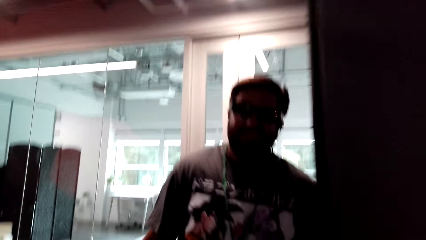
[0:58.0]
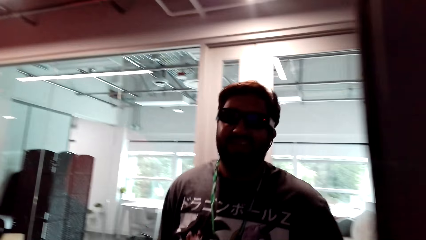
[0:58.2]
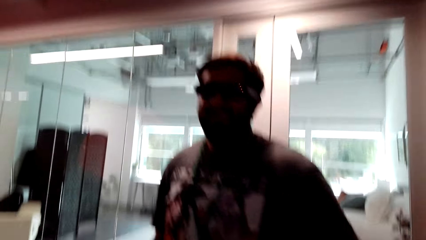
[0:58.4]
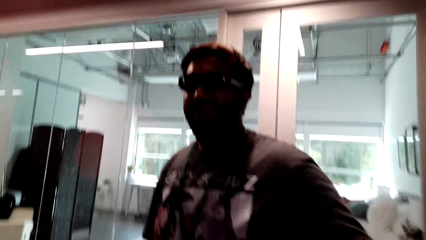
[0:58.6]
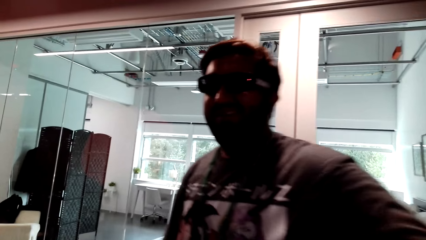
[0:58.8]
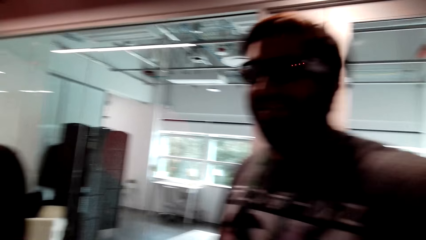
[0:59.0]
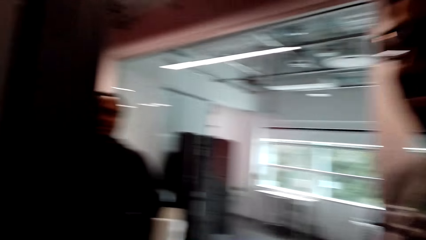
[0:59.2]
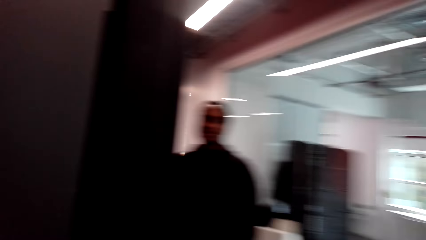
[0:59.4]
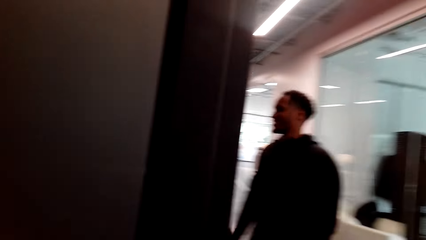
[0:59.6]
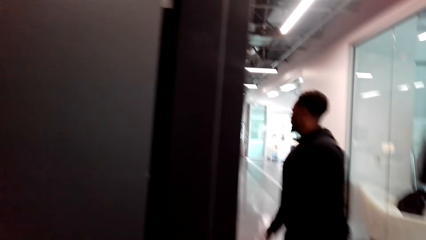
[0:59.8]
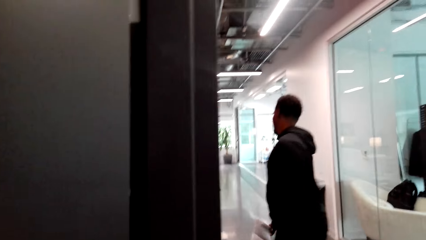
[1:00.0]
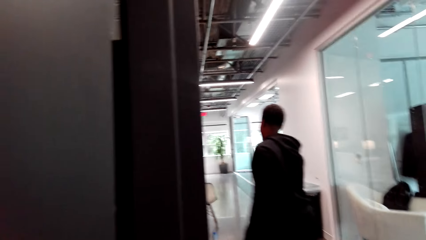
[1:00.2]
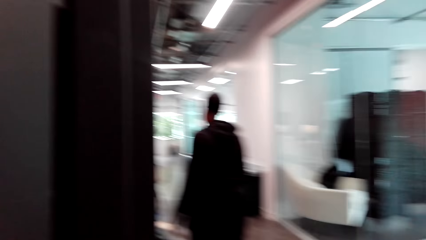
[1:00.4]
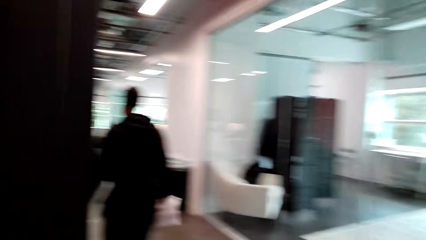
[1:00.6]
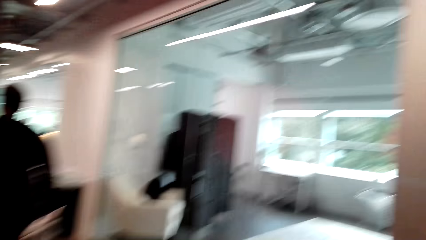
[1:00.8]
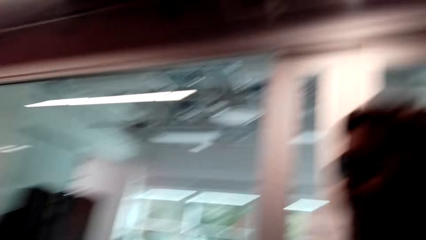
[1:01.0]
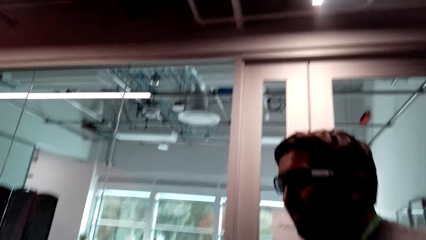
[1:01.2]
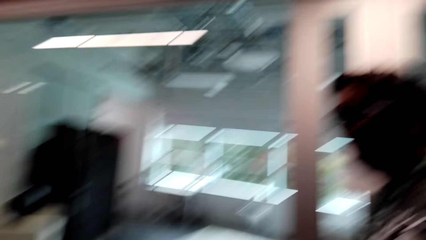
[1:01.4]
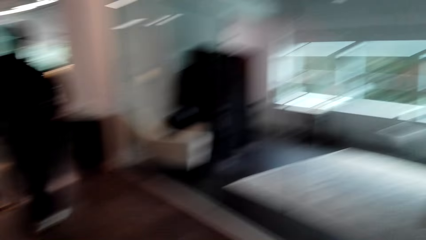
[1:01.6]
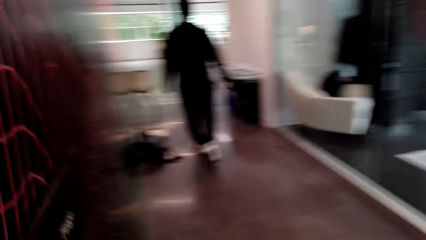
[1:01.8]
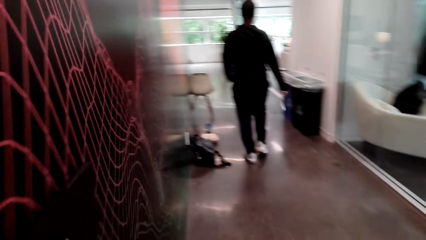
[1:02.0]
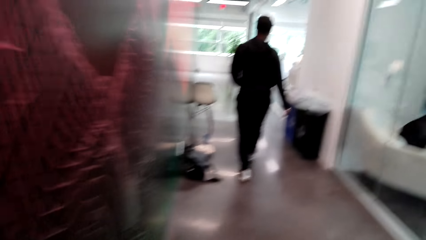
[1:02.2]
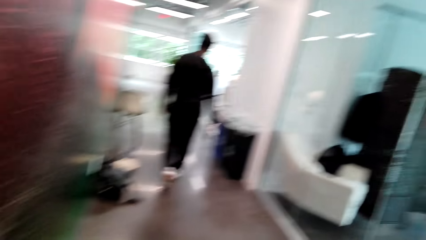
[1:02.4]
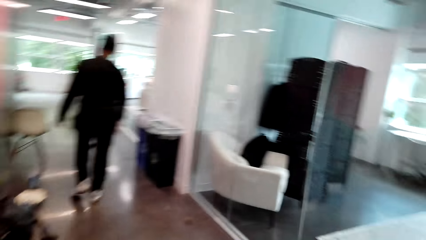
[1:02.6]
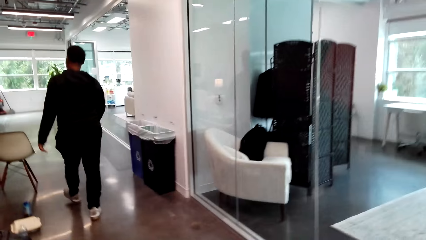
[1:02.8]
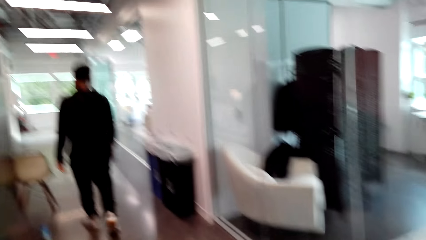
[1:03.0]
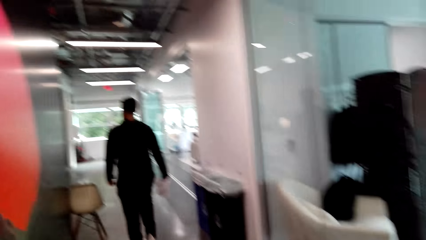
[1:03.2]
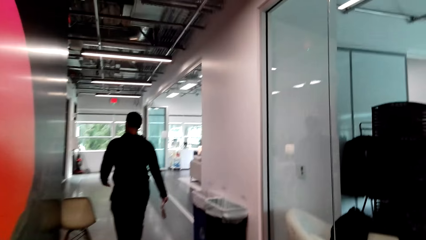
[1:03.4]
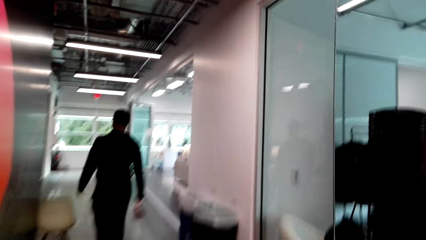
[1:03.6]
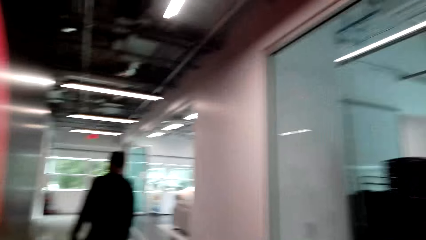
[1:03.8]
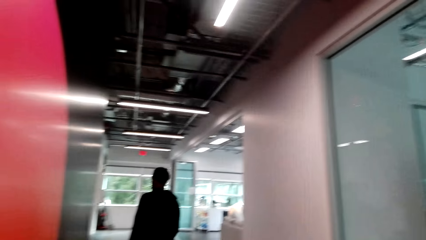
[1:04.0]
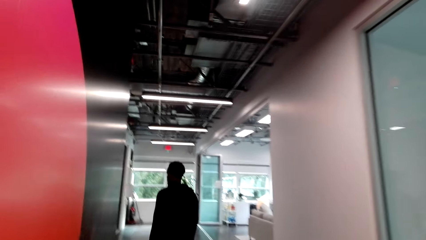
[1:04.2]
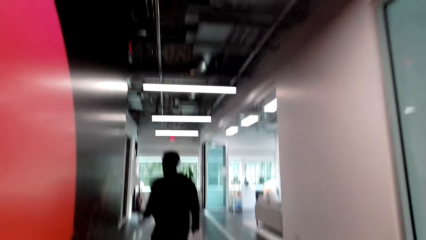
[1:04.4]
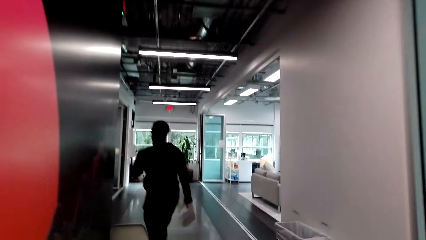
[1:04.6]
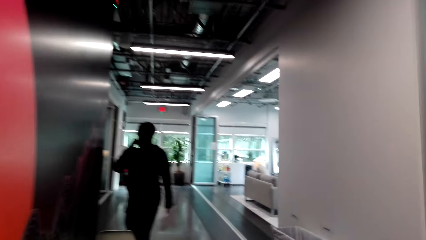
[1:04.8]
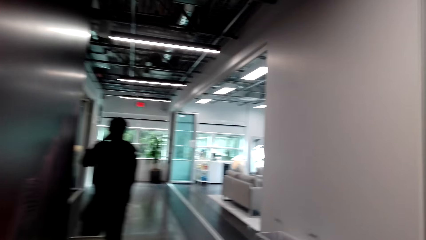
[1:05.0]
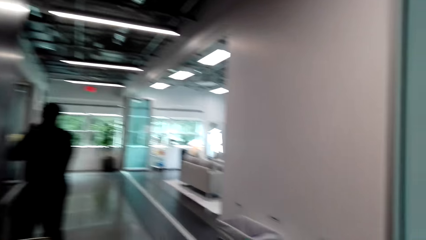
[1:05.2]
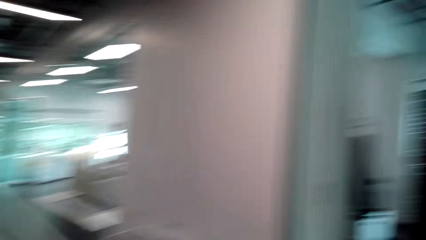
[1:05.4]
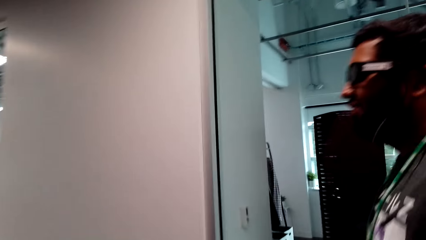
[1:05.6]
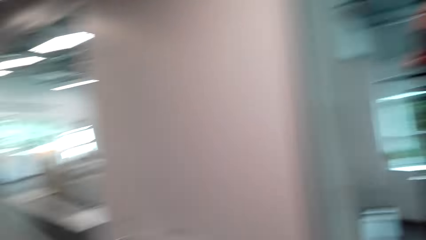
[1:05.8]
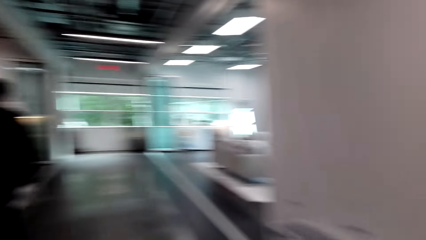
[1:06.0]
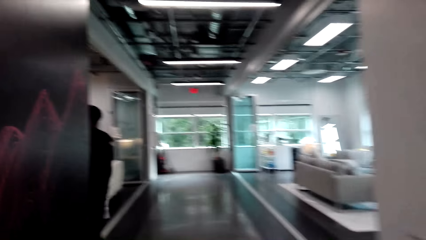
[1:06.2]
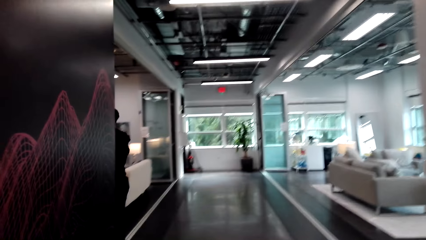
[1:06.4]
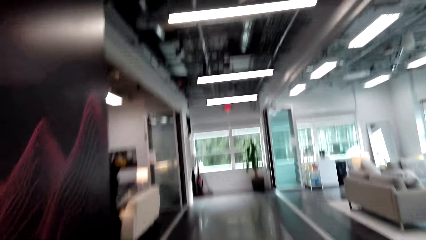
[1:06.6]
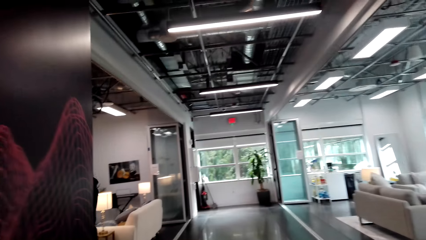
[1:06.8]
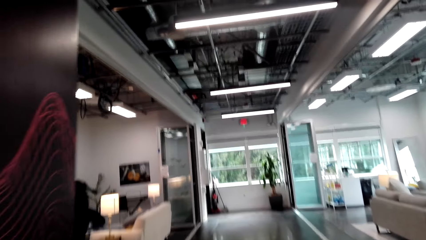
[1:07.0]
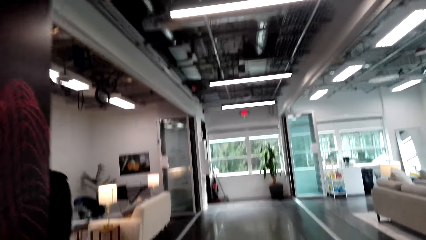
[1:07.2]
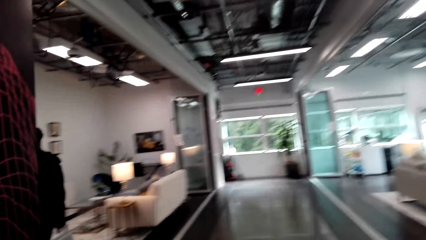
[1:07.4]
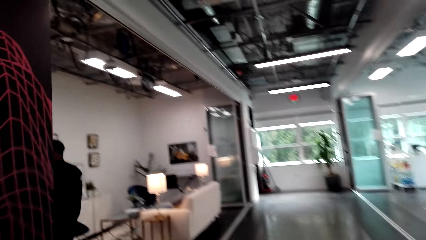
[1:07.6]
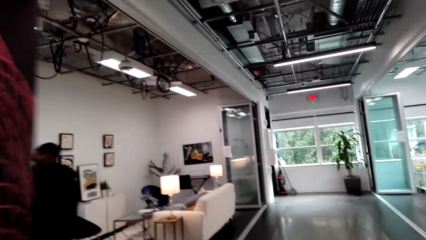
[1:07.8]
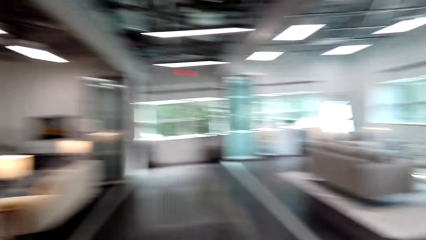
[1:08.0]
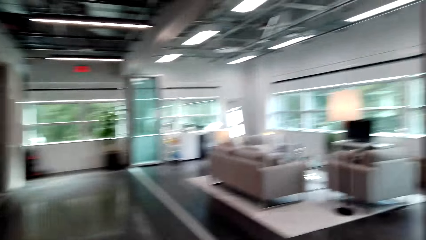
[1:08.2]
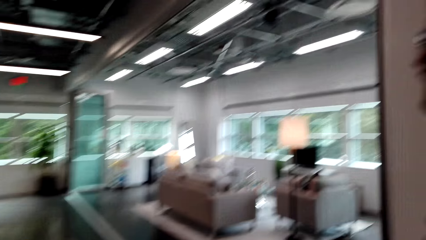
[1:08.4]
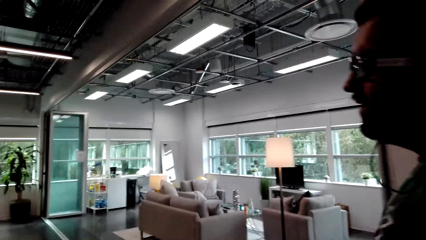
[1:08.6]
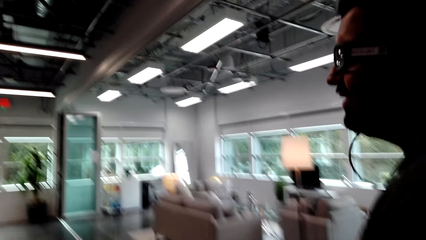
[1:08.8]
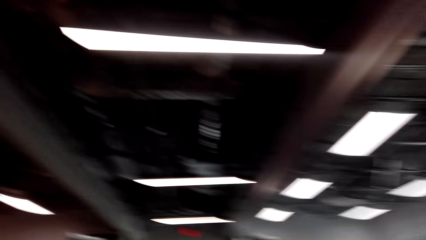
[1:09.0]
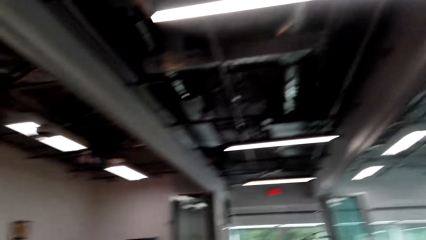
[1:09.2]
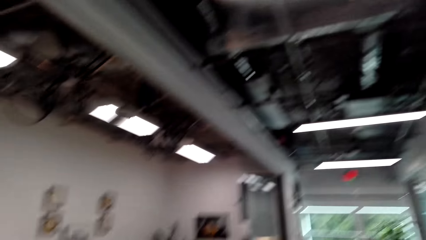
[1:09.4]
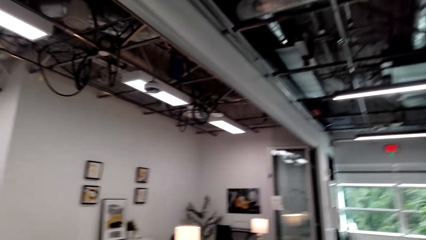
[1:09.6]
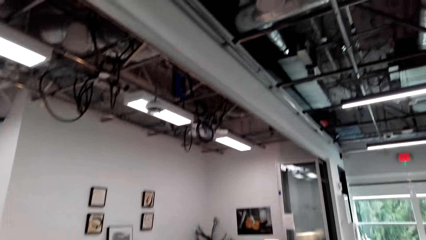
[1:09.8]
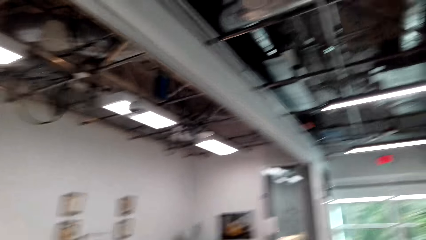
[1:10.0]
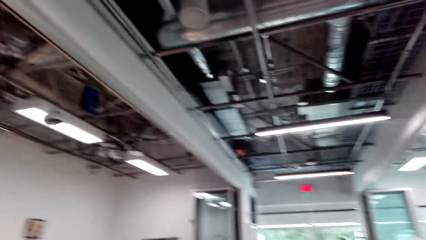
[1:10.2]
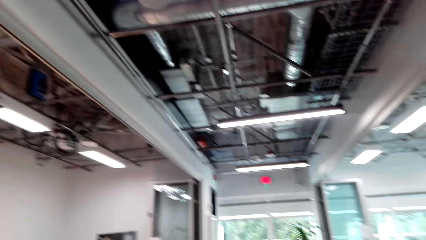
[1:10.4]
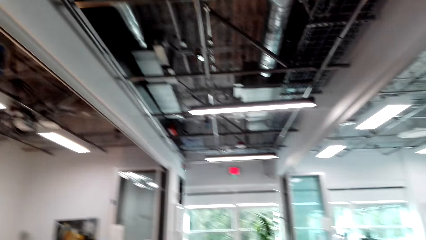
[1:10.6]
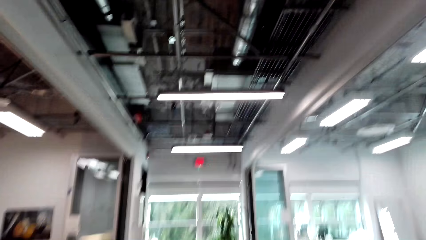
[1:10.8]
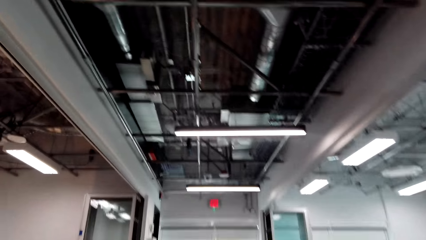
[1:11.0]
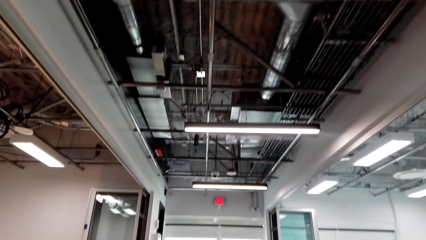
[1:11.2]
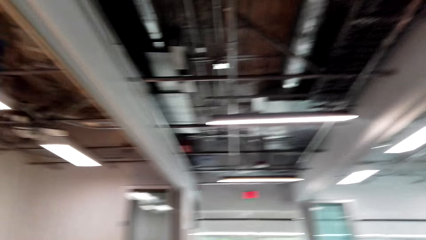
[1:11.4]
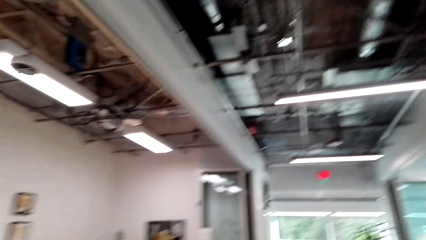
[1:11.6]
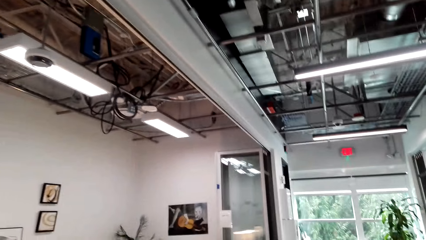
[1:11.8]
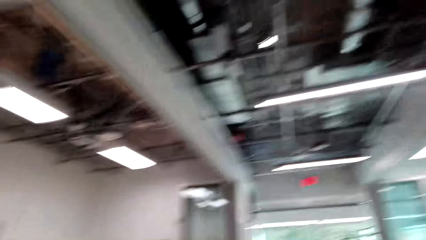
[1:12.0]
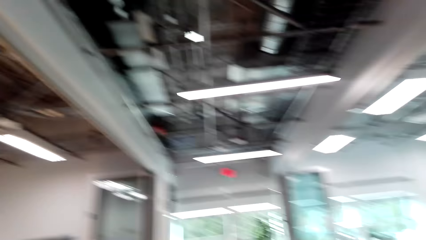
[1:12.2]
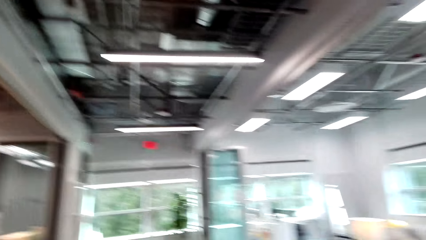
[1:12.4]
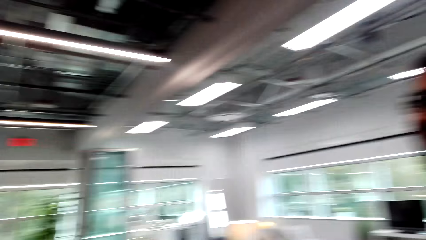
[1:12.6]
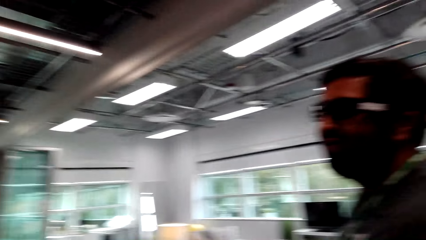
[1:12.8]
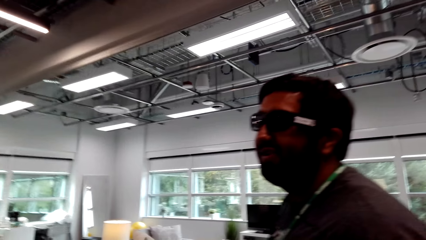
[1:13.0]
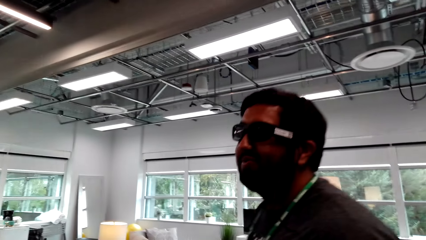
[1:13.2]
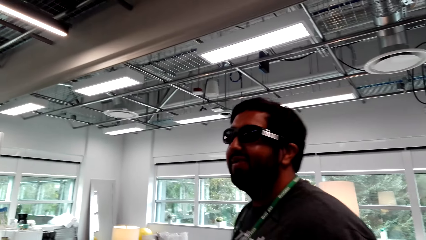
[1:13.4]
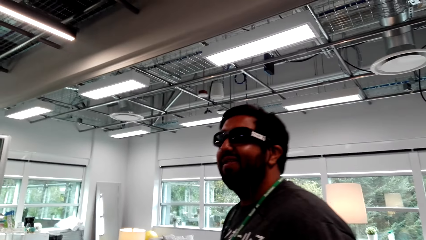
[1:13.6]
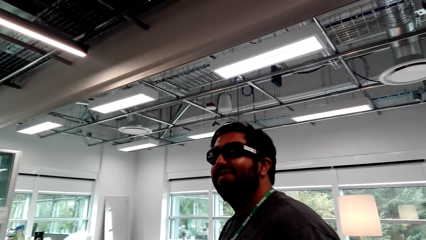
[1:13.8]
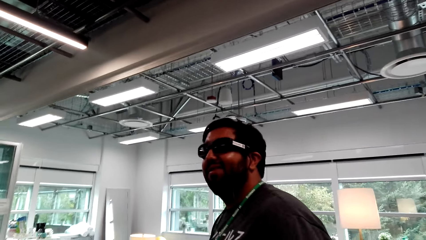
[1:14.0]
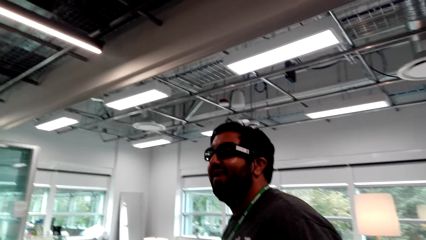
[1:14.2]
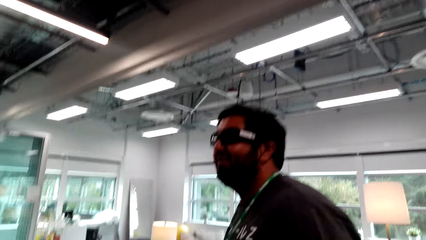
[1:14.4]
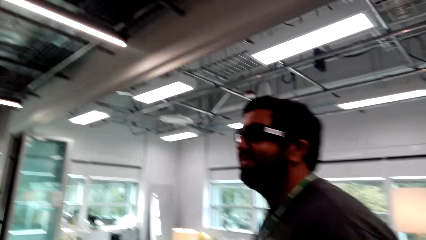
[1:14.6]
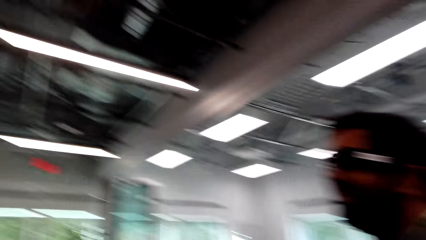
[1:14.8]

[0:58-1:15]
The camera wearer talks to a man and walks around. The man talks to the camera wearer. Another man walks away. The camera wearer gets in. The first man walks. The camera wearer talks to the first man and walks. They look around and talk to the first man. The first man talks to the camera wearer. A man walks around. The camera wearer talks to the first man. The first man talks to the camera wearer. The camera wearer looks around.
